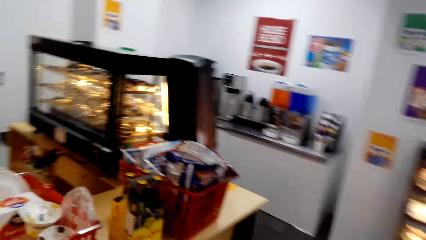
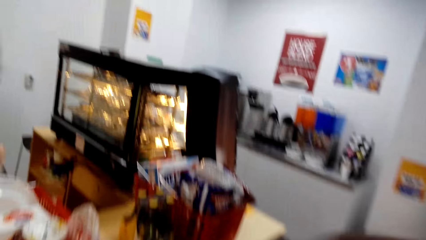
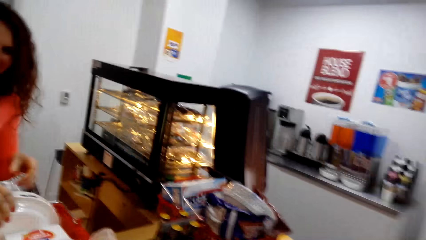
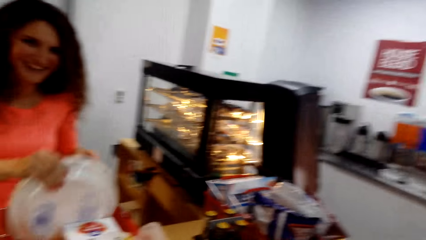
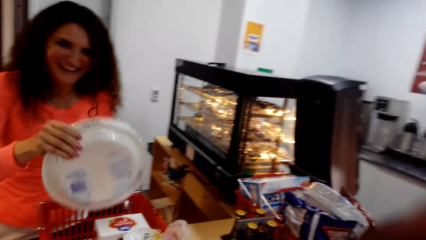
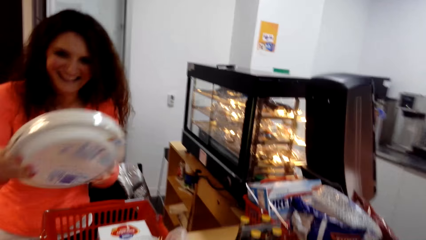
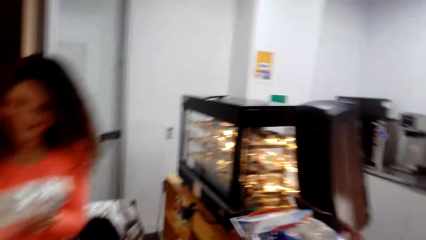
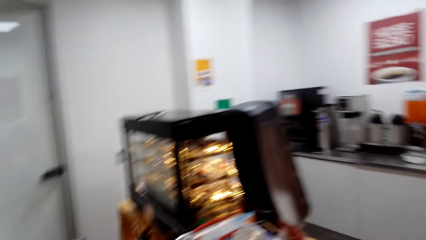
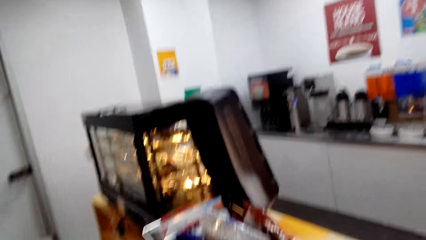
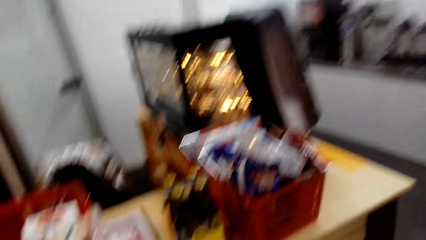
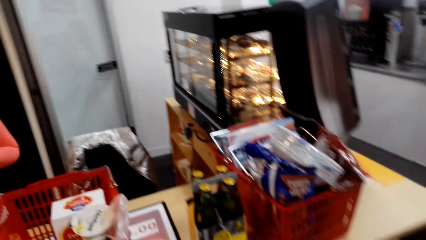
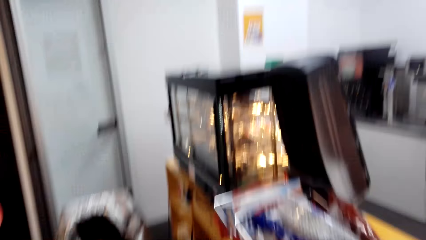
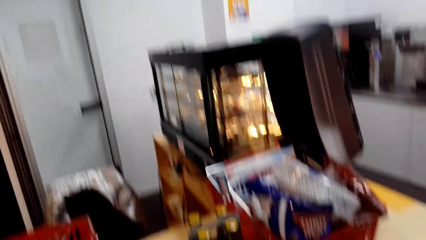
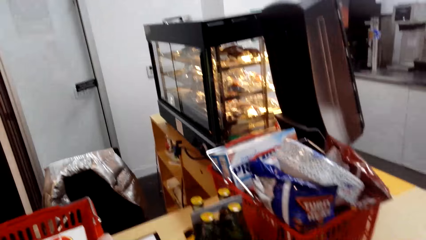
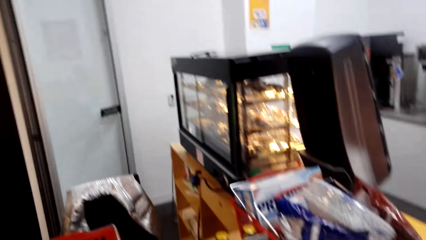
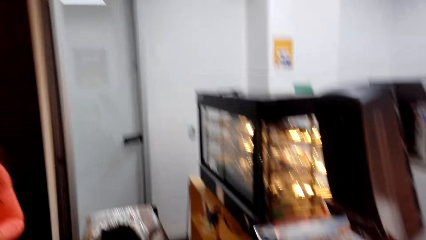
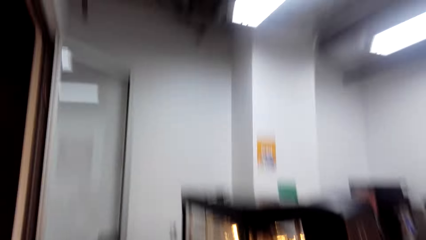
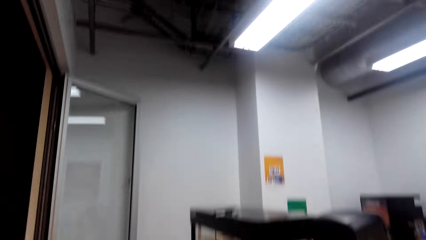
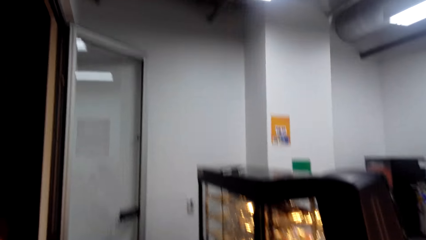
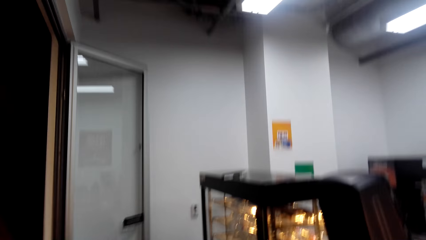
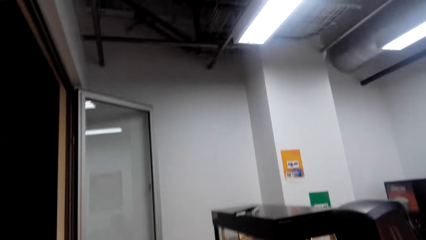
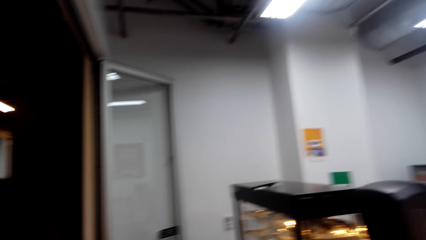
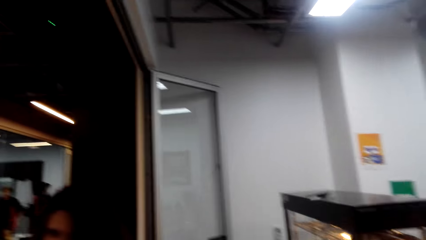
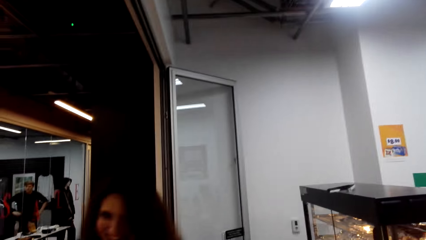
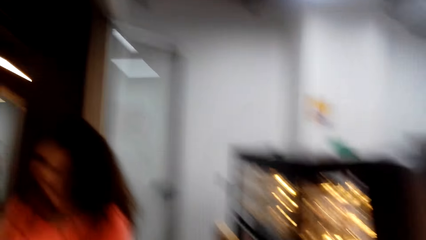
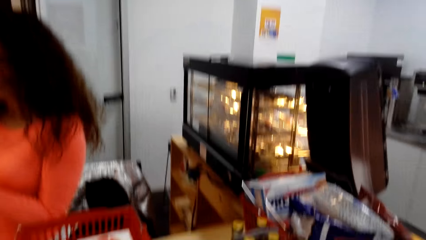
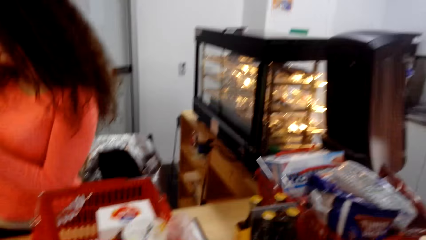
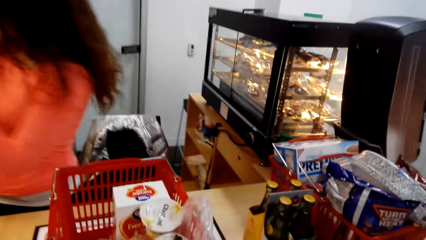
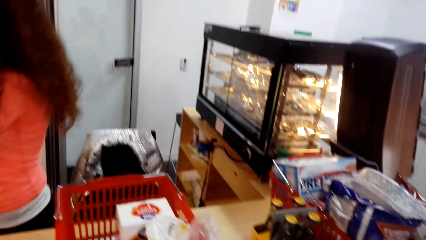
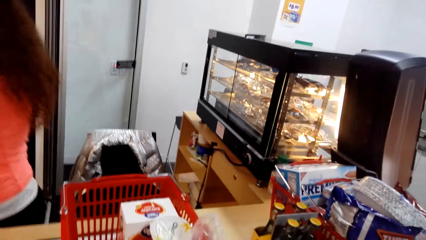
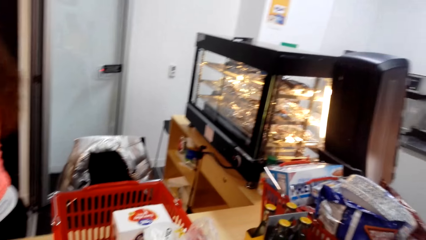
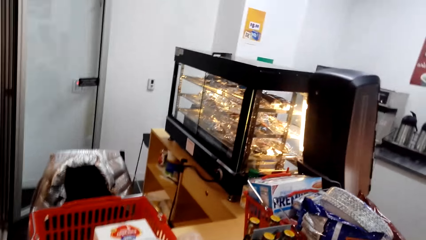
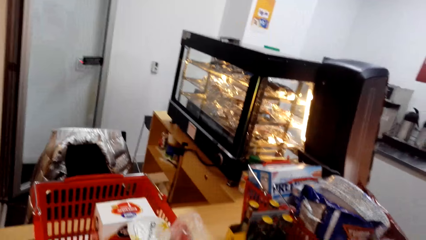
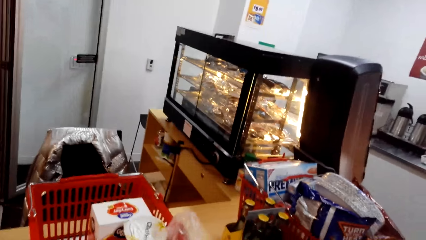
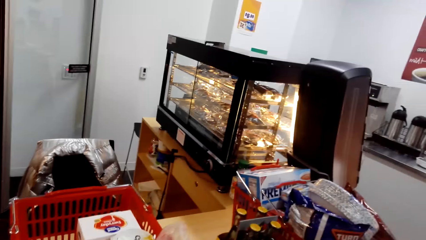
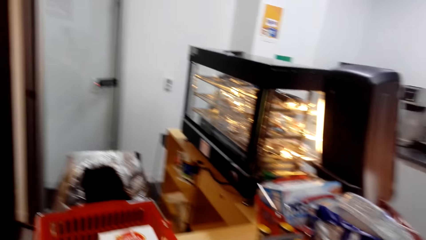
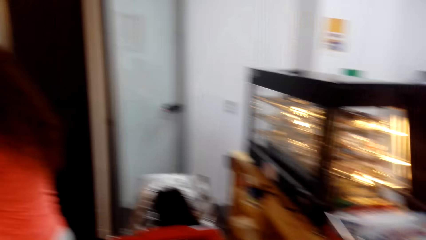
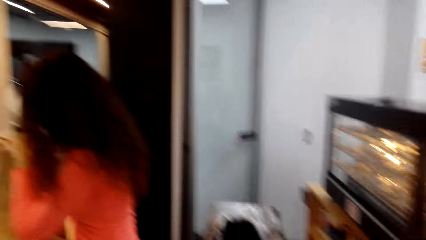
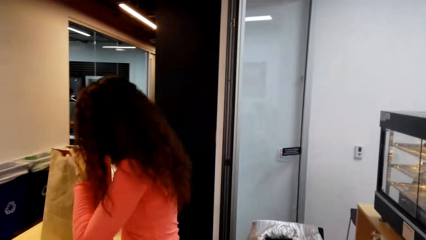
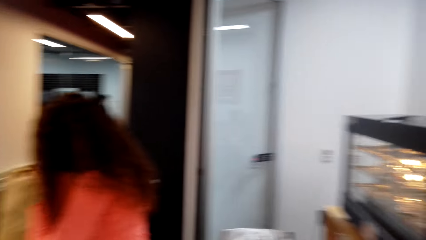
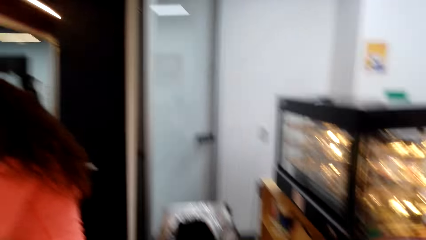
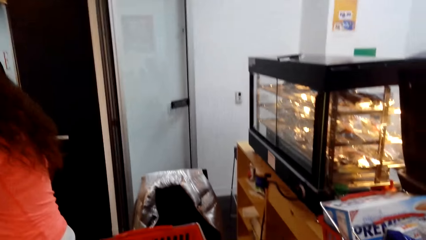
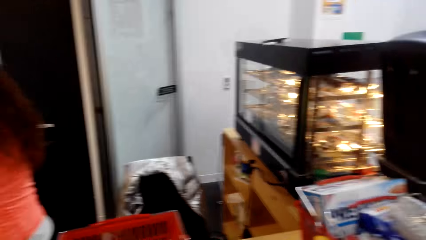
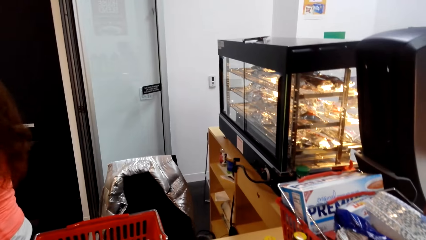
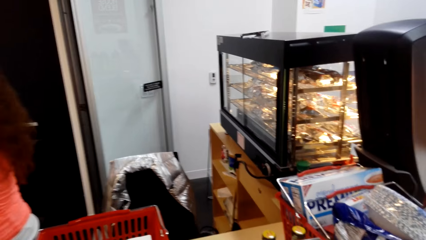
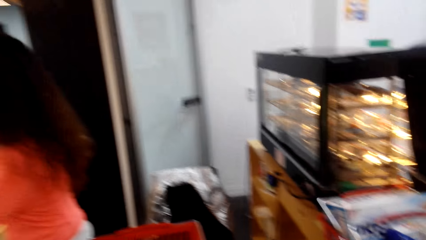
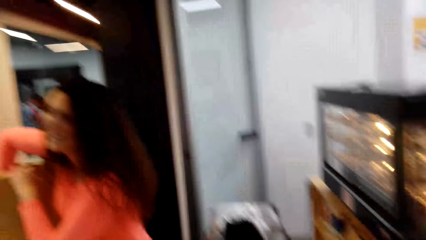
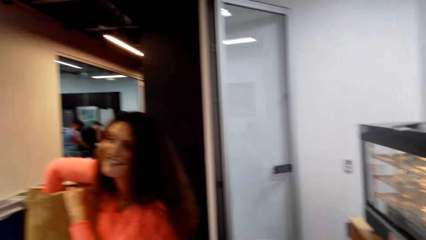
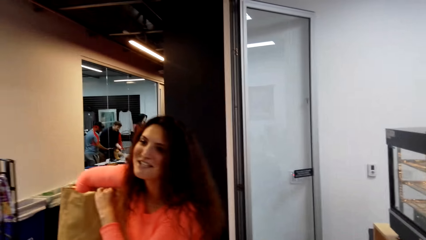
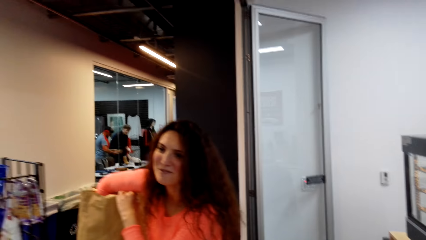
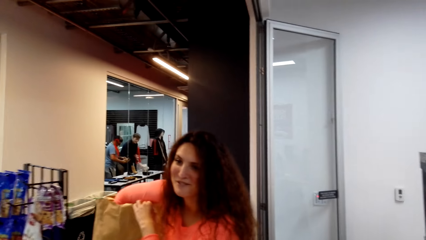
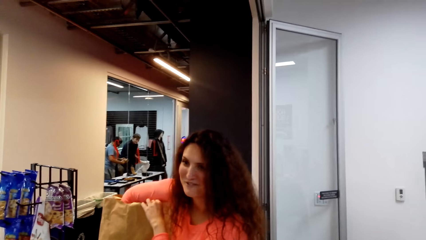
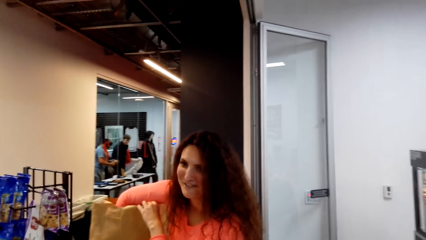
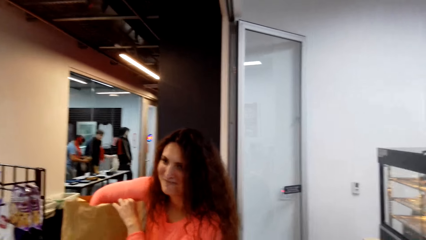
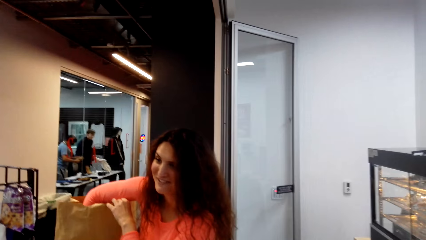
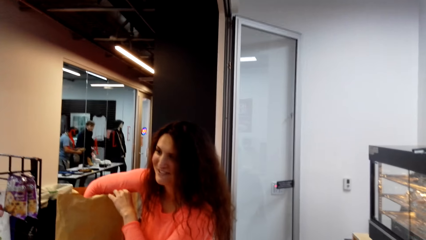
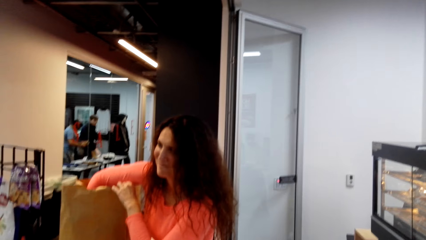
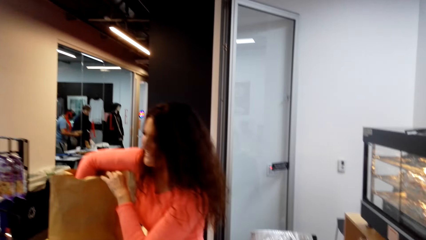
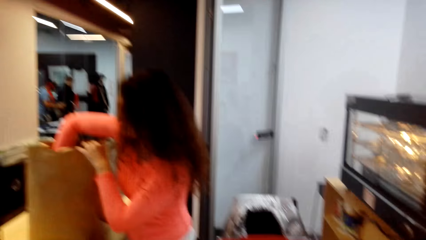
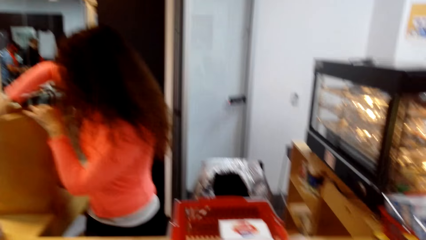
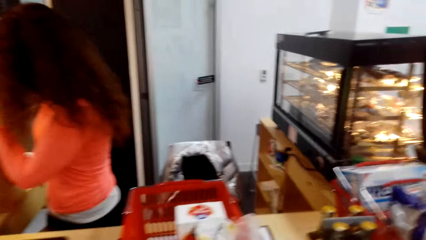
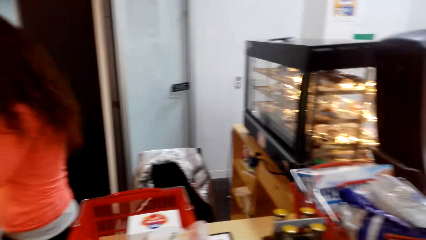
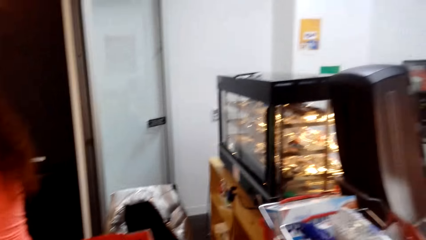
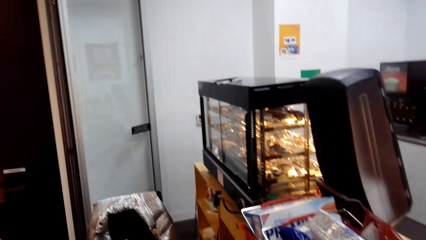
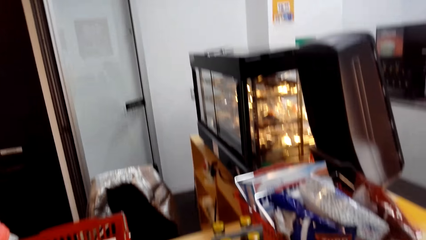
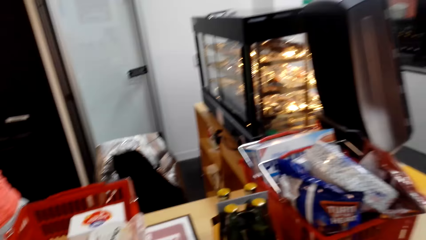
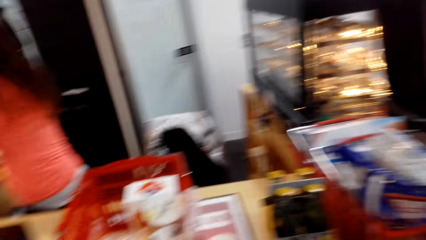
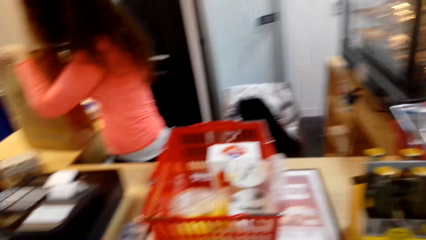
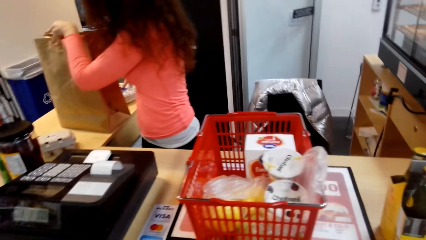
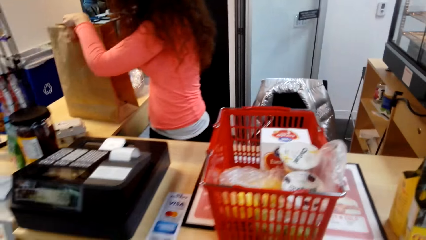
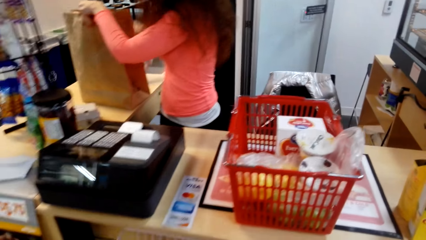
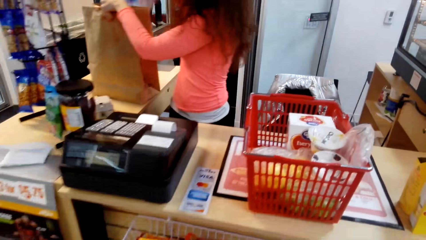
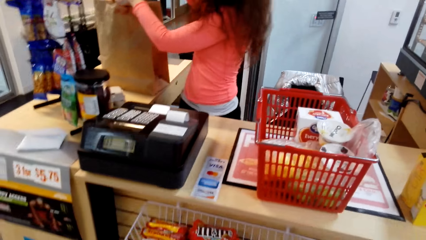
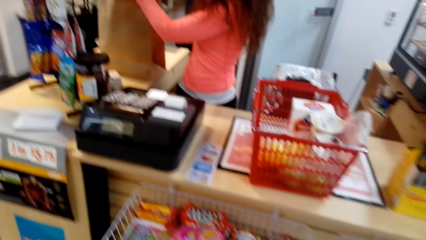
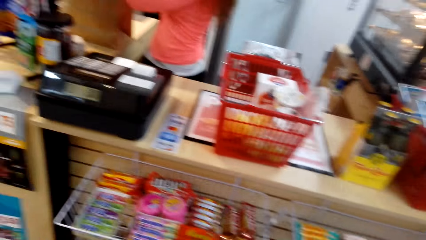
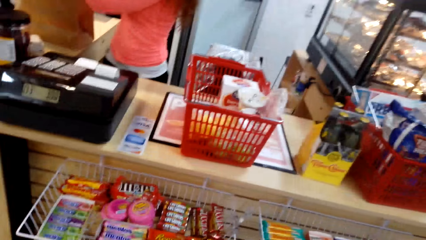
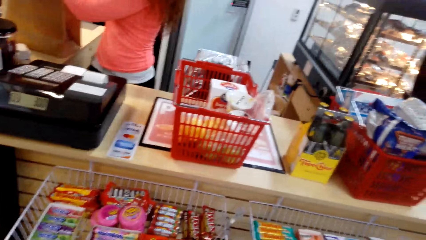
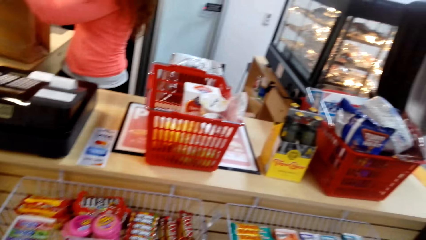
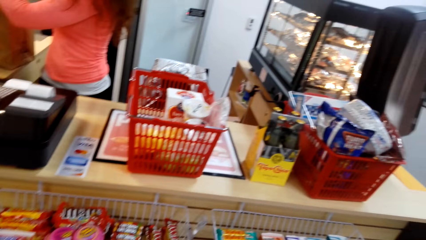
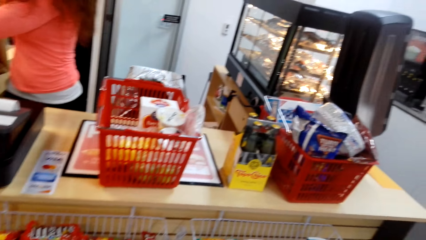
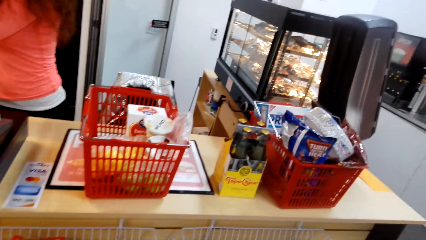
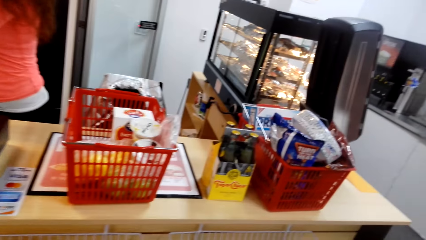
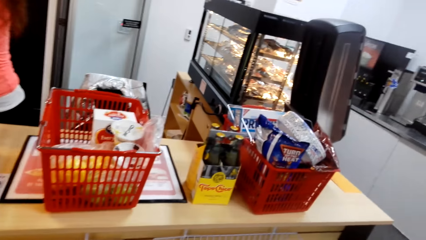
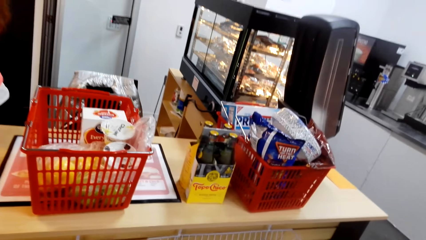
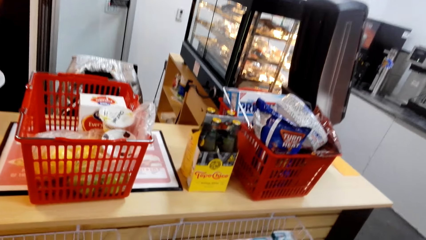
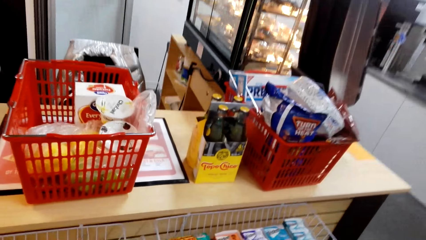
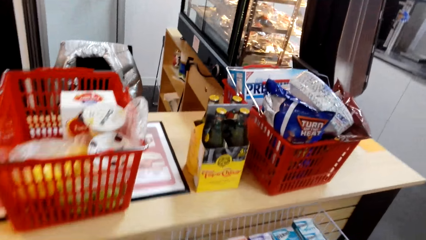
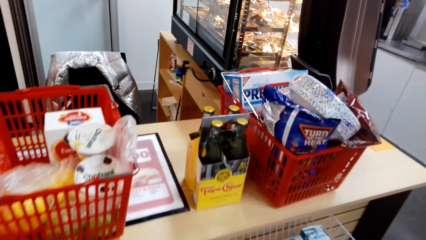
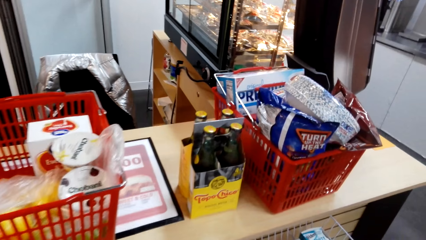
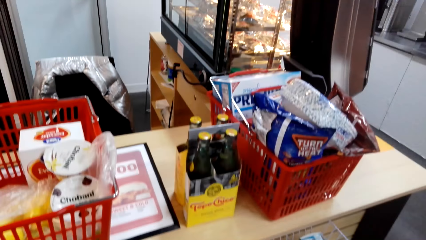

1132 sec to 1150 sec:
The camera wearer holds a plate pack and turns around. A man packs the item in the paper bag. The camera wearer chats with the man. The man holds a shopping pack. The camera wearer turns around. The man puts a hand in the shopping pack. The camera wearer turns around. The man holds the shopping pack. The camera wearer turns around.
